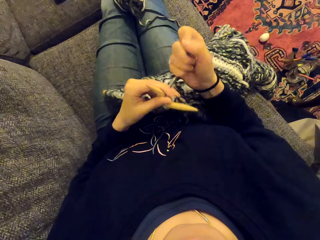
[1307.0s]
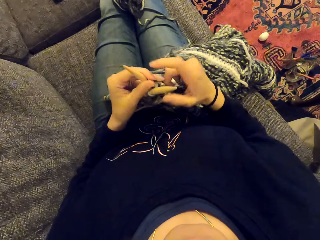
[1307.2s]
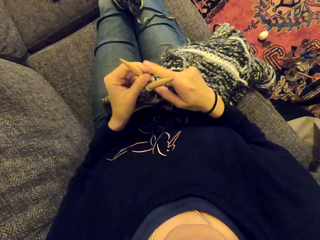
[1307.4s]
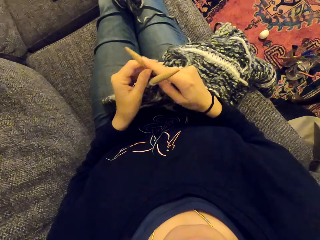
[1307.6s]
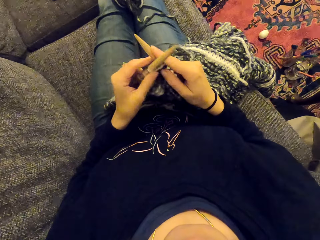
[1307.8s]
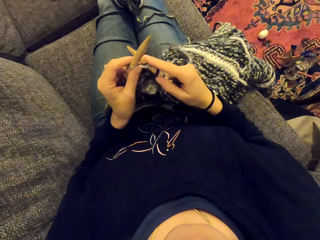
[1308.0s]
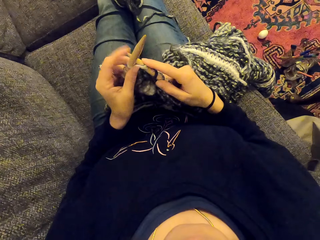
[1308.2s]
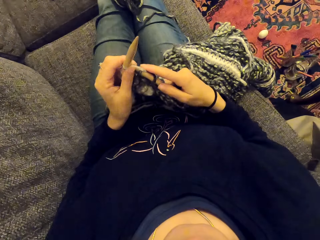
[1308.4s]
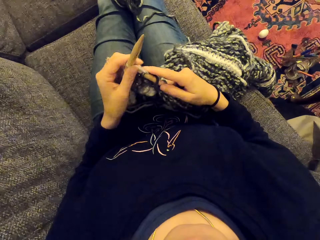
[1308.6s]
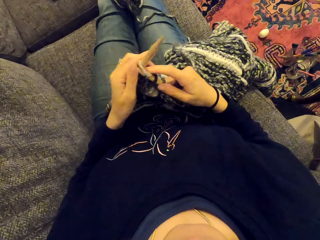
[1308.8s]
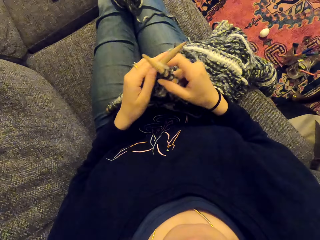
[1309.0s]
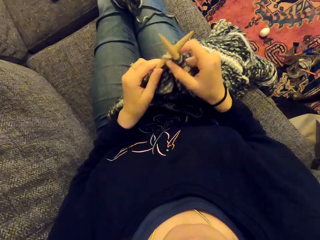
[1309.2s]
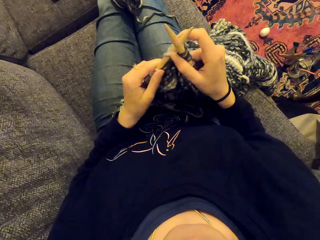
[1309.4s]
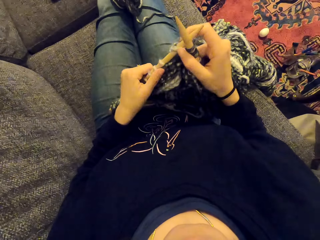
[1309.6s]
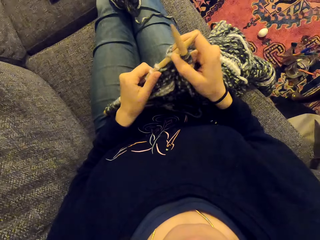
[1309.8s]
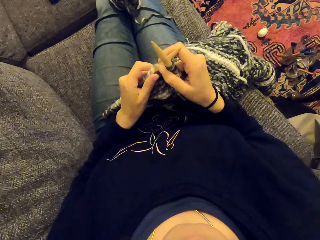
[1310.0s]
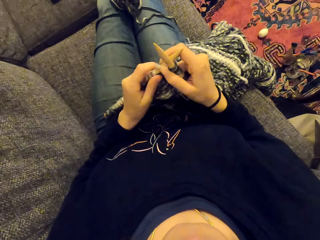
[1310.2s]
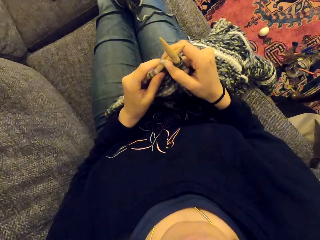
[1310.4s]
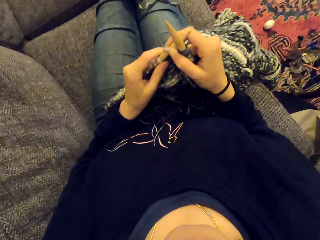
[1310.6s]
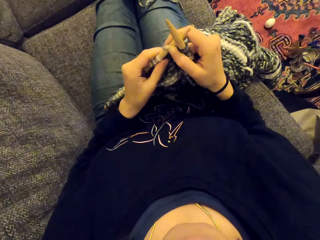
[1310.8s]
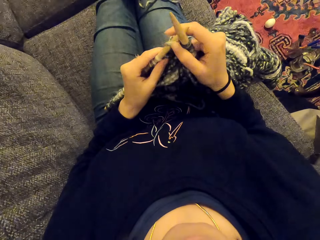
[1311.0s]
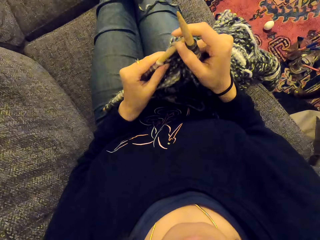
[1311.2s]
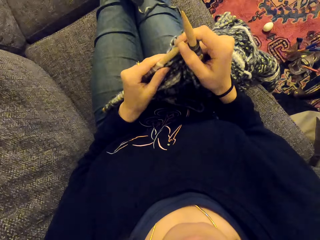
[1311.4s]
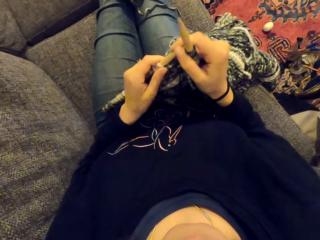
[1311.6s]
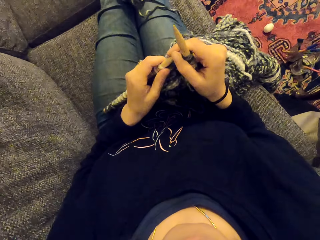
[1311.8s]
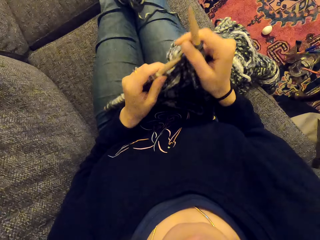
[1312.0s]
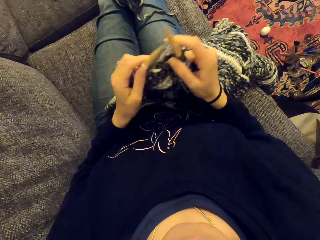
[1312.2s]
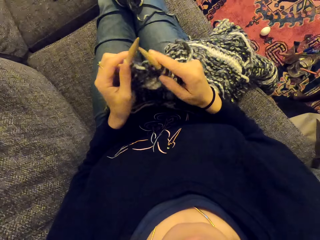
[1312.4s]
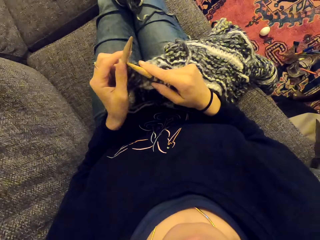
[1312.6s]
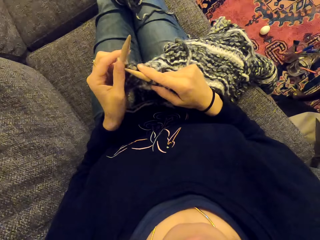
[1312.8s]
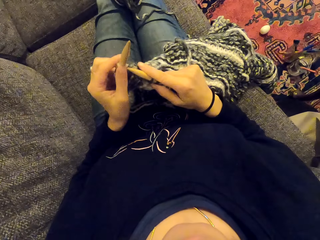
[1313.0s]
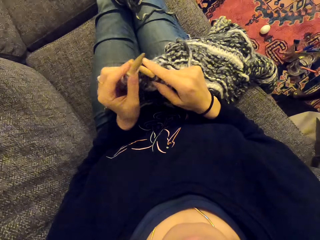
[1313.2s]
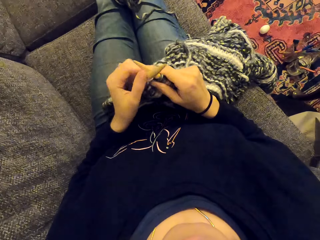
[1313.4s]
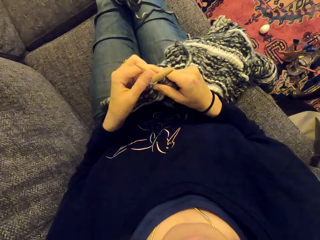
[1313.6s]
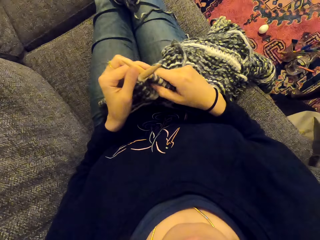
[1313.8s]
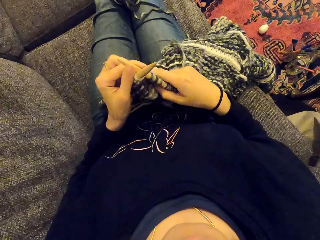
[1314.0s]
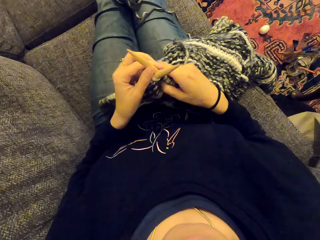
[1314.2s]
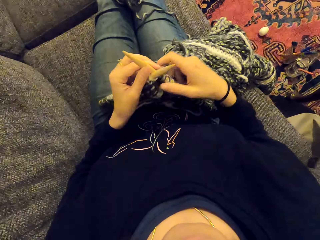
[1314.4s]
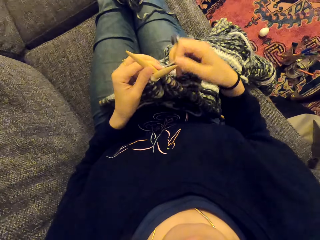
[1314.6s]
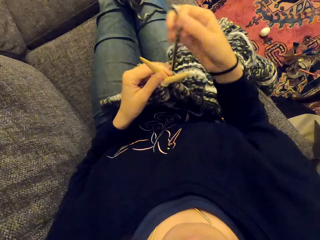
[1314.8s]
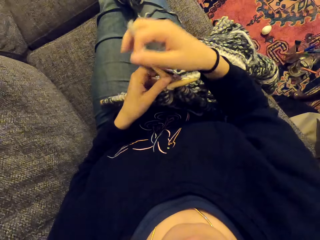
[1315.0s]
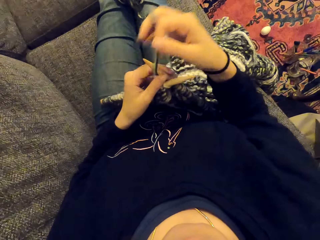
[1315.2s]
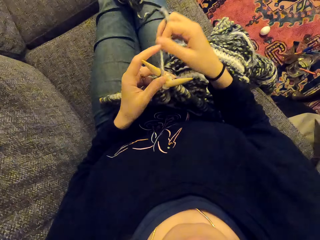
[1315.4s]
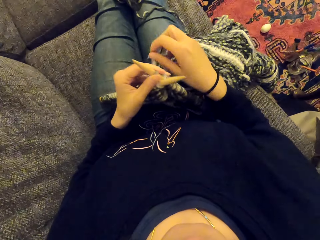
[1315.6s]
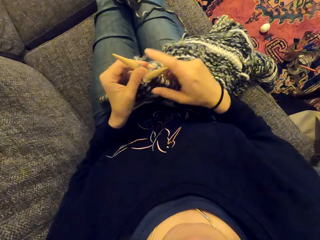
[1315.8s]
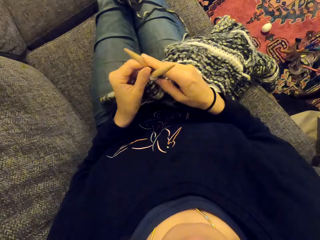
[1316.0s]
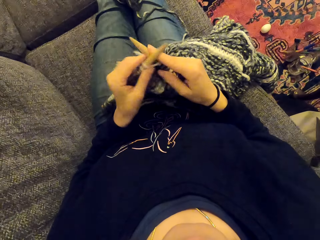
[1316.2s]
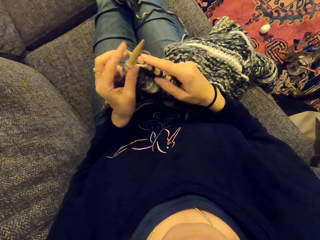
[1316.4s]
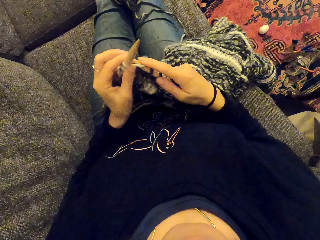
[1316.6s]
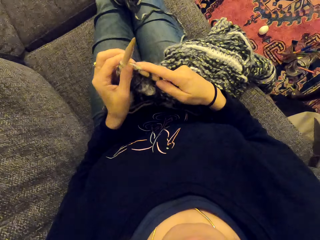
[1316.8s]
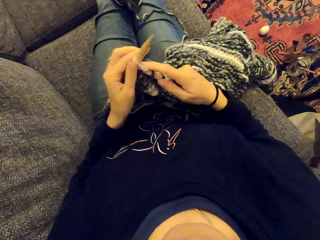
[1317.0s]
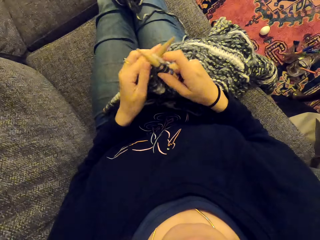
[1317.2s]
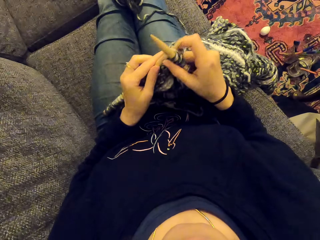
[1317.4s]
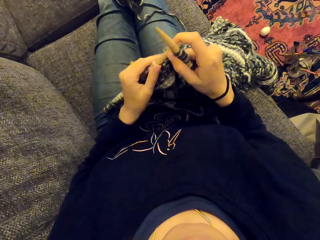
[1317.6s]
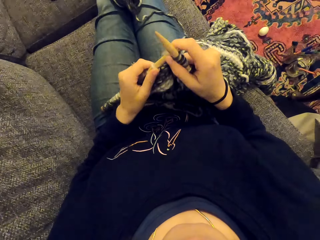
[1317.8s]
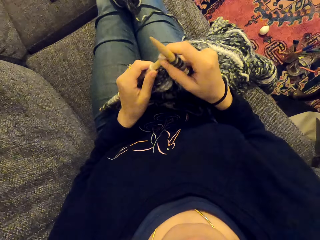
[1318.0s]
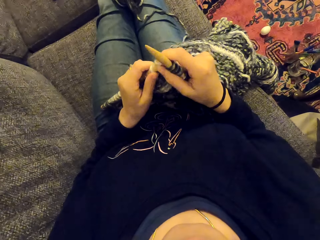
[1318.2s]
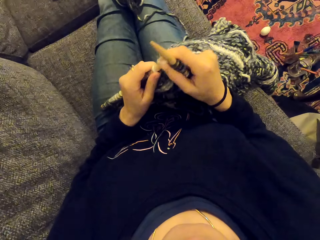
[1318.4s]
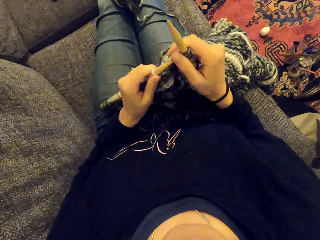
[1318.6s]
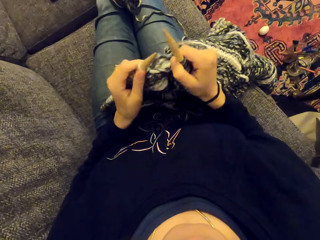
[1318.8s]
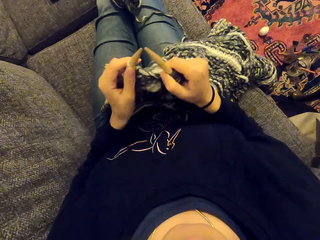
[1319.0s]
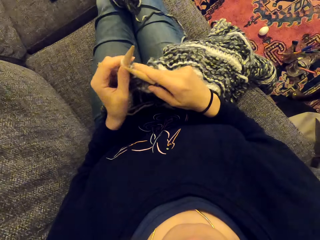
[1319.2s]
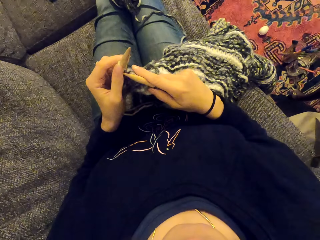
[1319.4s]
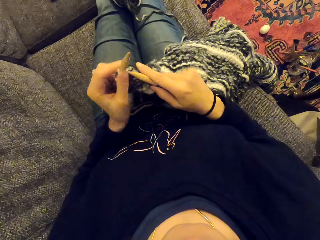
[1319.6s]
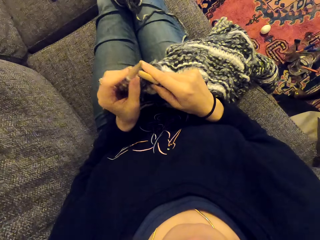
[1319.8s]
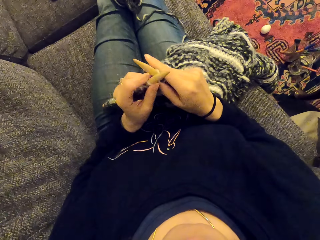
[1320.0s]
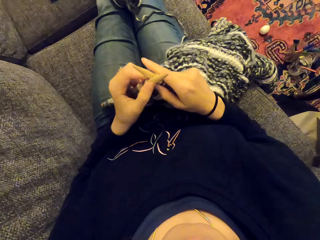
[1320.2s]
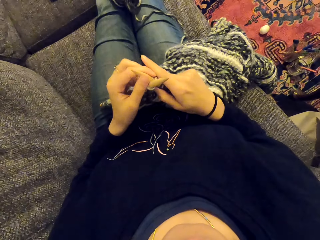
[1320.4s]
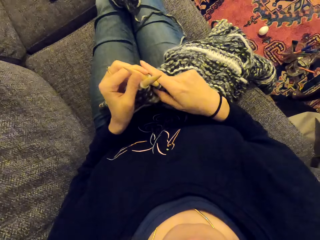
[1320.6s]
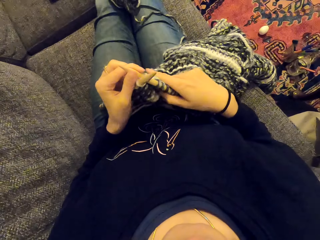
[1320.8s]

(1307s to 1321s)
The camera wearer sews the piece of cloth. They stare at something. They listen to something. They knit the fabric. They sew the piece of cloth.

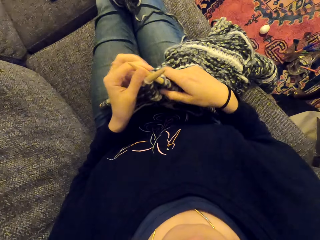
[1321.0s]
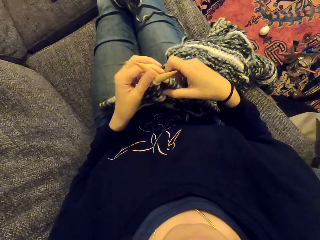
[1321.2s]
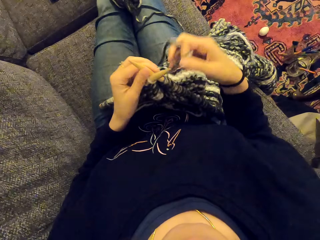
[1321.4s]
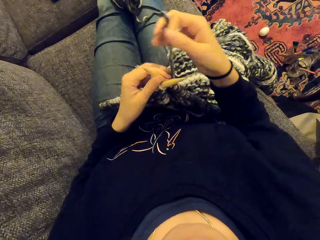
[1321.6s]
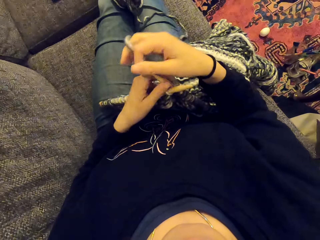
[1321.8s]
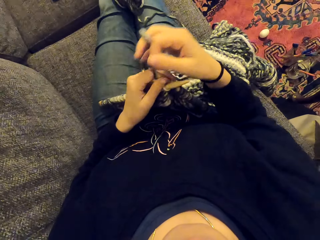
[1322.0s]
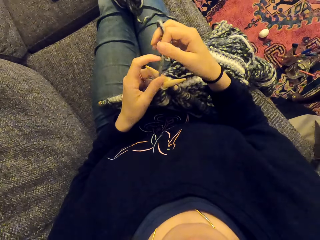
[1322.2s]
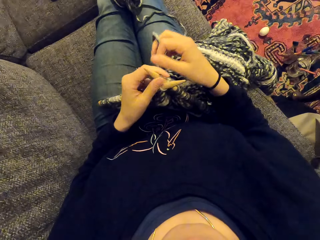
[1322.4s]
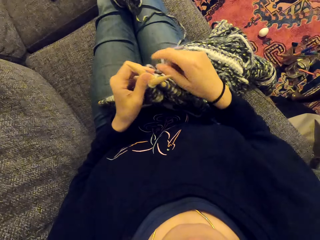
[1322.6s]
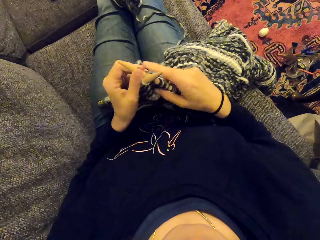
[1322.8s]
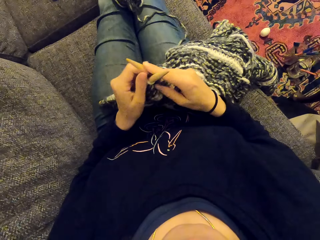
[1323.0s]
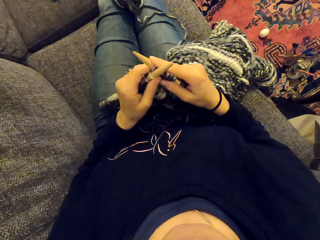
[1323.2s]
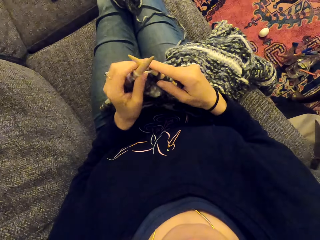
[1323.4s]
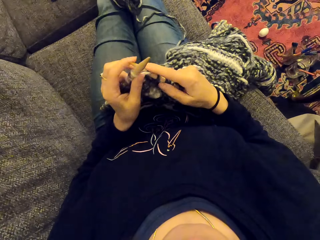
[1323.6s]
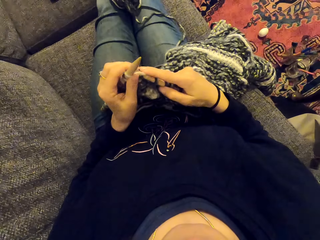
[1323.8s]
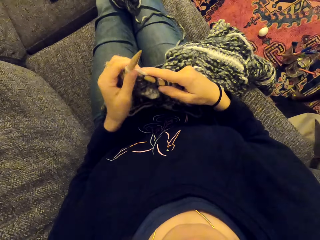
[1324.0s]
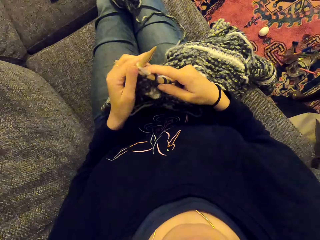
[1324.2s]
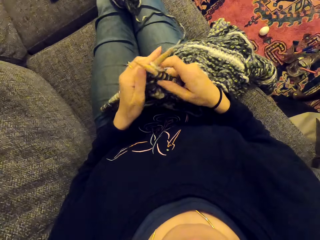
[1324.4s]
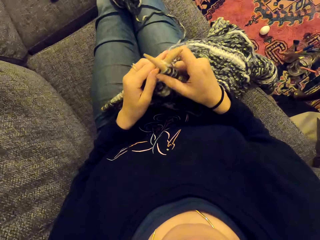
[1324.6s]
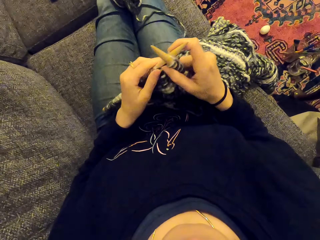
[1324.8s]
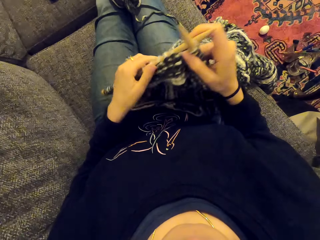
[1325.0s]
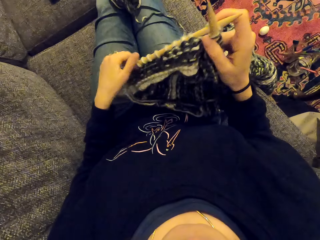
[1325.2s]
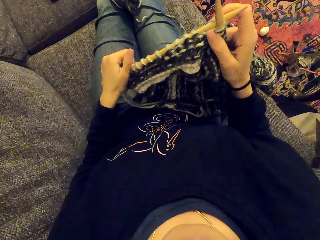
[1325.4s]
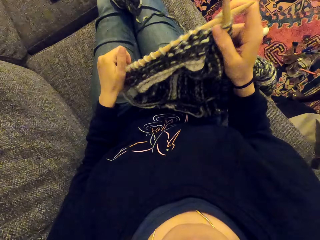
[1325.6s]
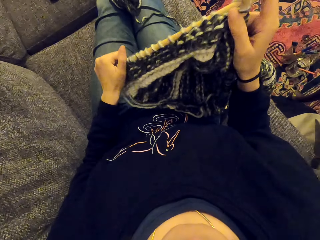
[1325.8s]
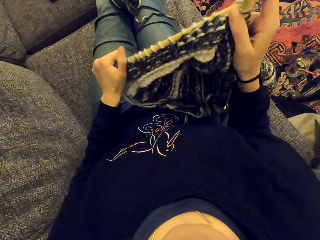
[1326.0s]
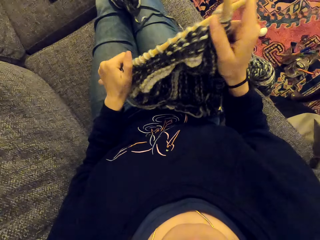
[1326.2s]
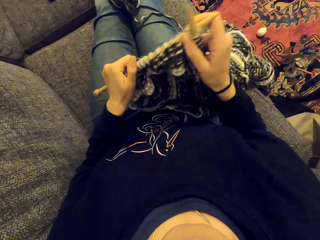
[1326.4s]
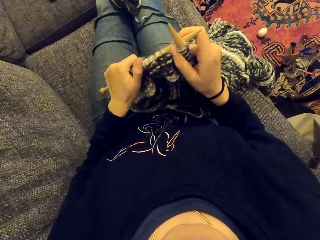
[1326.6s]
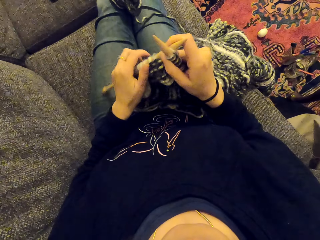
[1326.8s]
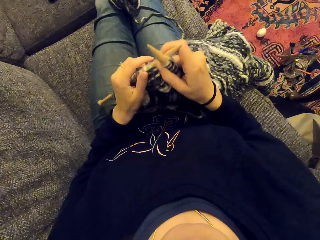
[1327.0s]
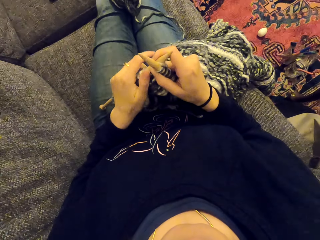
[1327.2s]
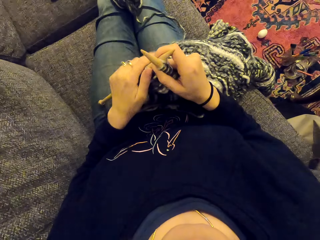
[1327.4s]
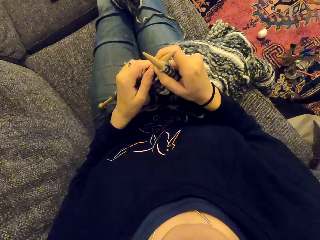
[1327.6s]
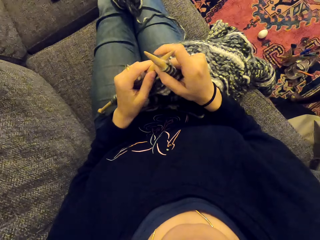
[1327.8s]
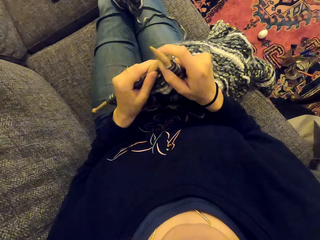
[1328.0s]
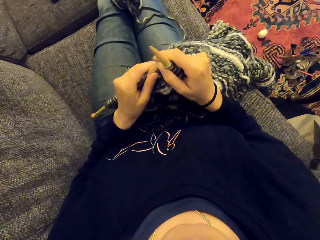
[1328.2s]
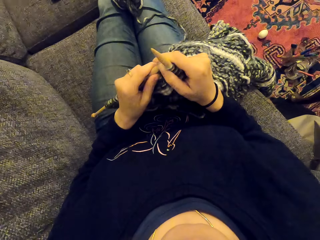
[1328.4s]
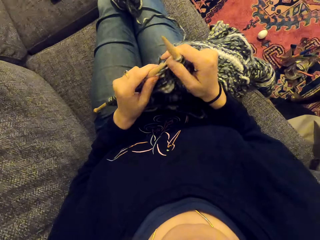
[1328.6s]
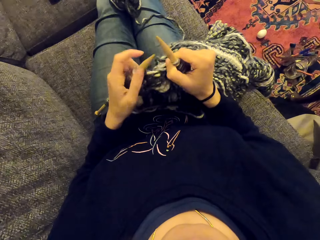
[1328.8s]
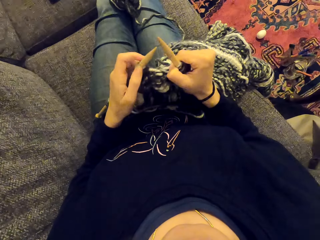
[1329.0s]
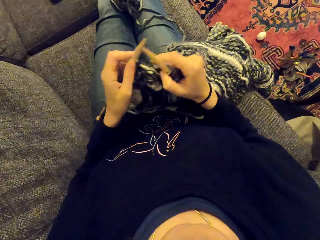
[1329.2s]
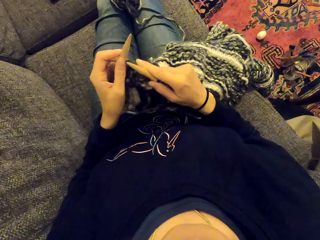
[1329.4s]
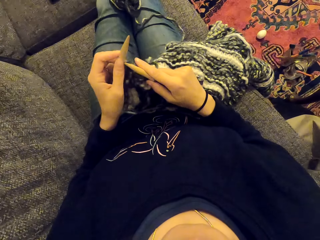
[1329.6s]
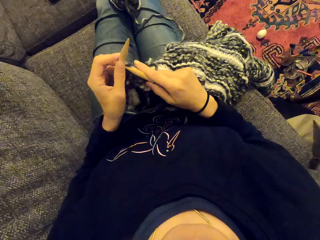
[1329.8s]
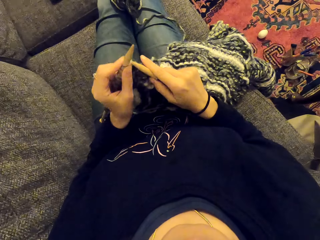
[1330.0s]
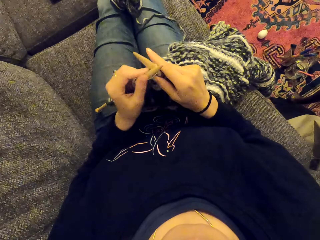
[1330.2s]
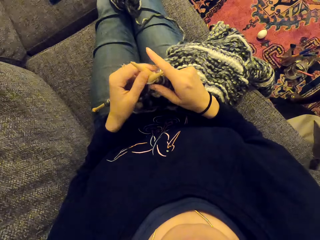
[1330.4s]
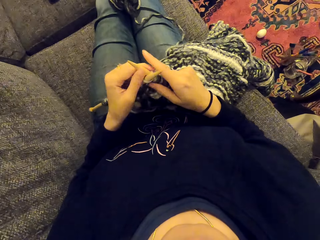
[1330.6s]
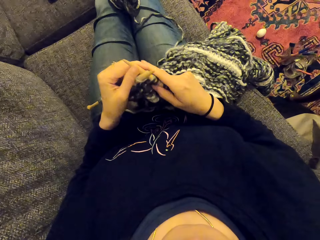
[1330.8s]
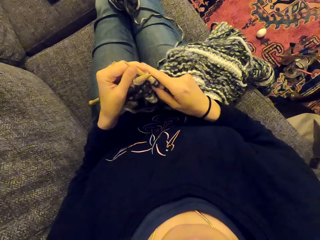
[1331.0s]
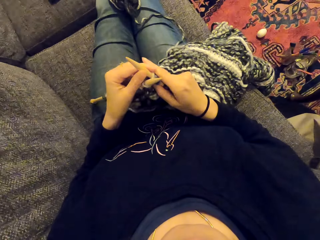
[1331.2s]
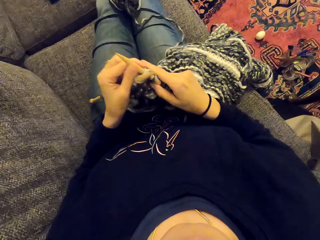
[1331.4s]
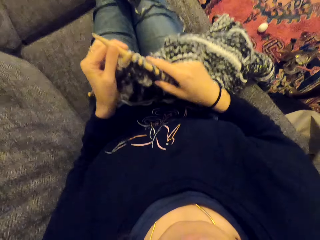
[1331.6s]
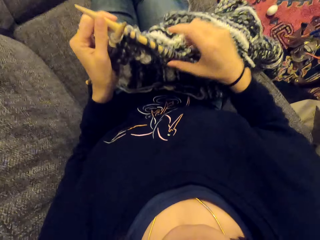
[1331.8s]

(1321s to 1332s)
The camera wearer holds the fabric. They push the piece of cloth. They knit the fabric.
